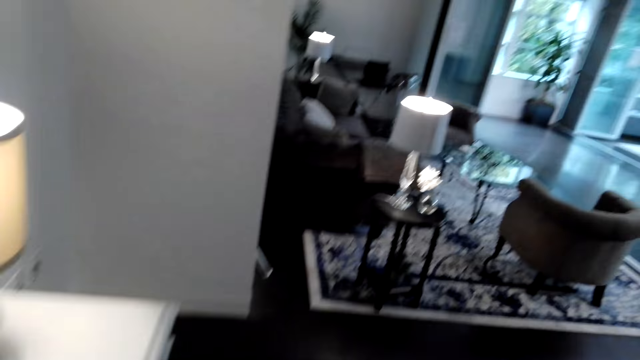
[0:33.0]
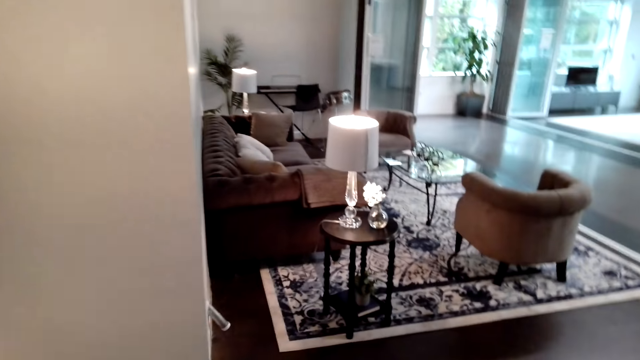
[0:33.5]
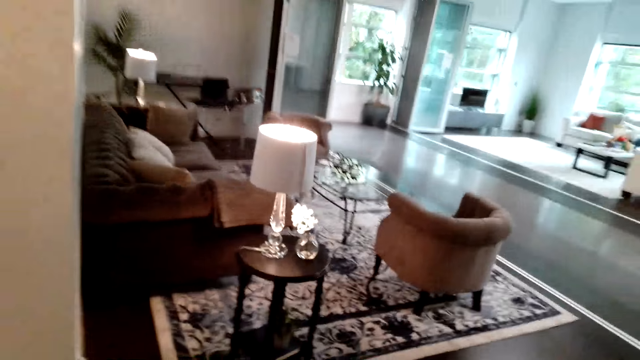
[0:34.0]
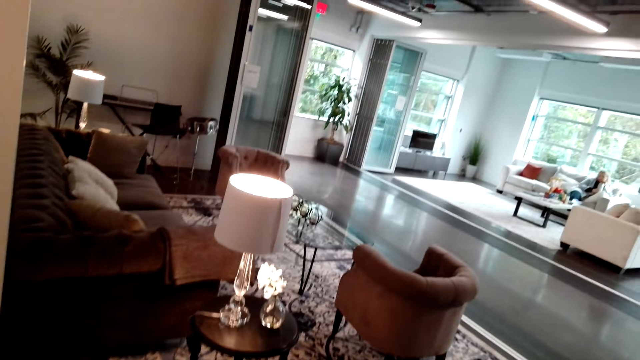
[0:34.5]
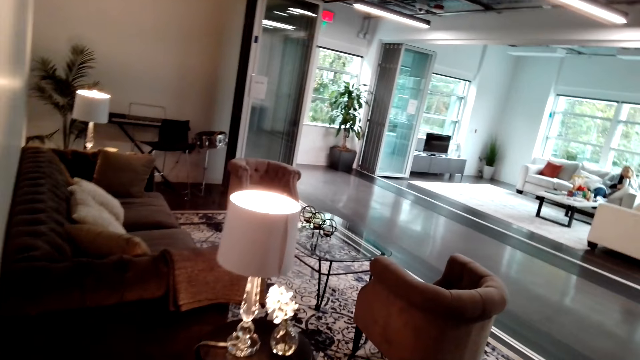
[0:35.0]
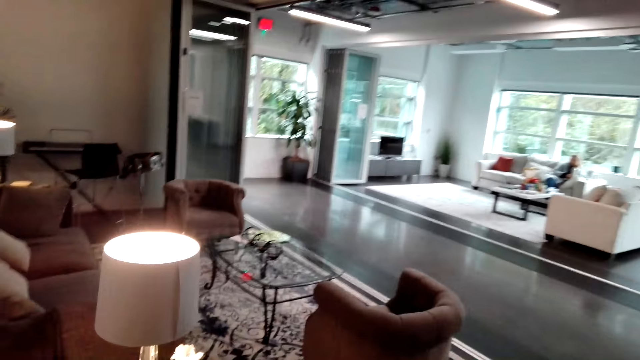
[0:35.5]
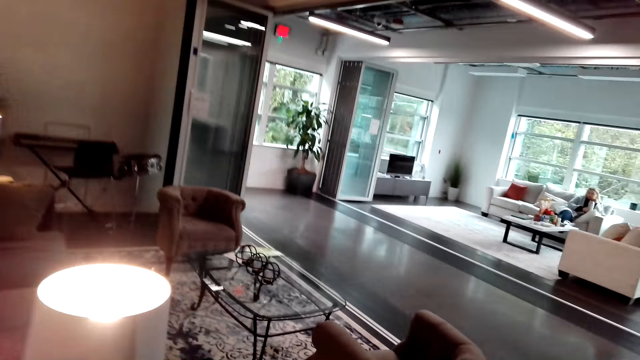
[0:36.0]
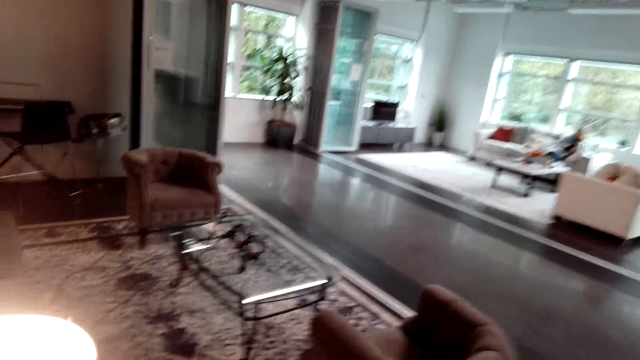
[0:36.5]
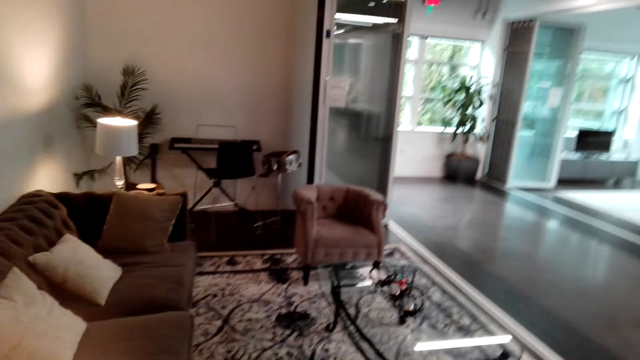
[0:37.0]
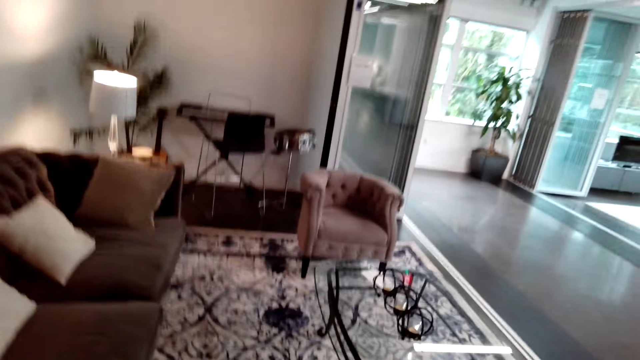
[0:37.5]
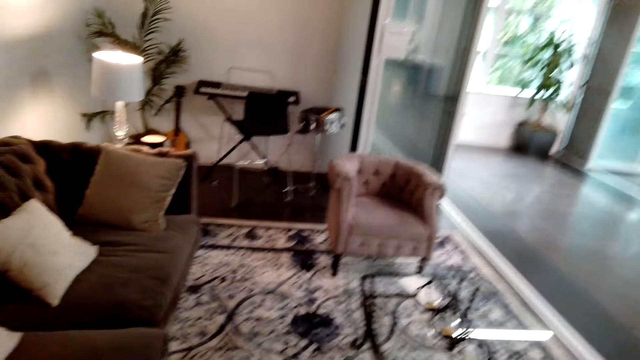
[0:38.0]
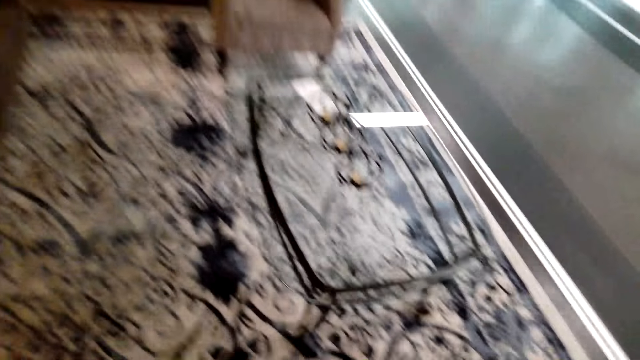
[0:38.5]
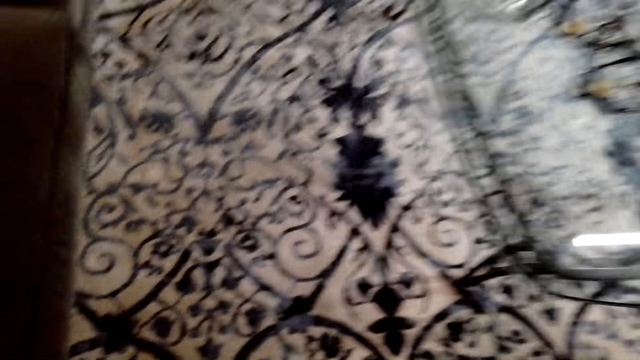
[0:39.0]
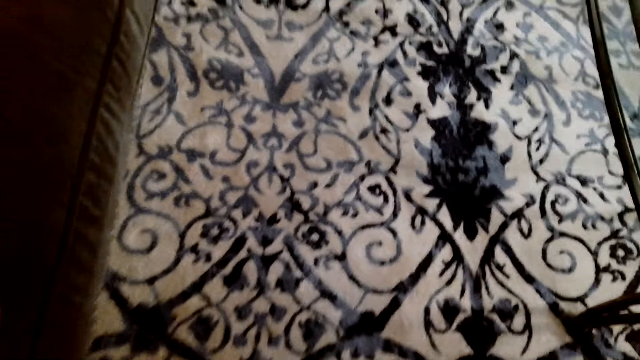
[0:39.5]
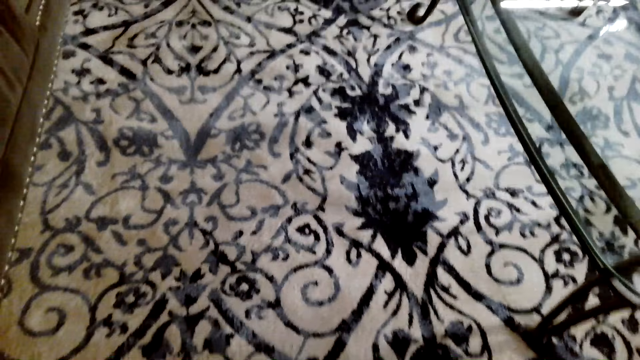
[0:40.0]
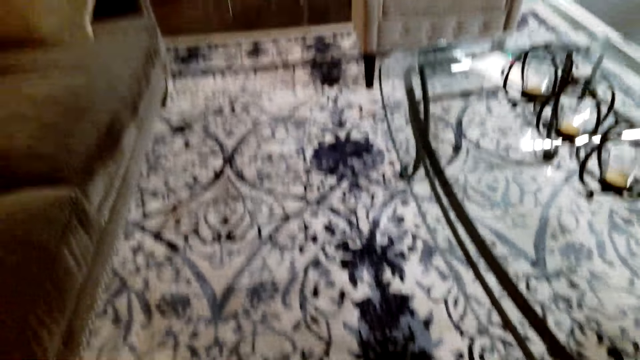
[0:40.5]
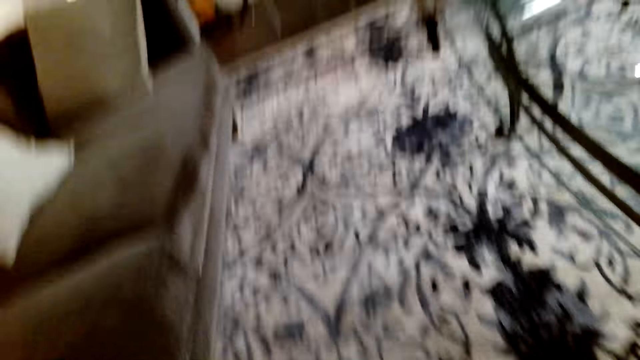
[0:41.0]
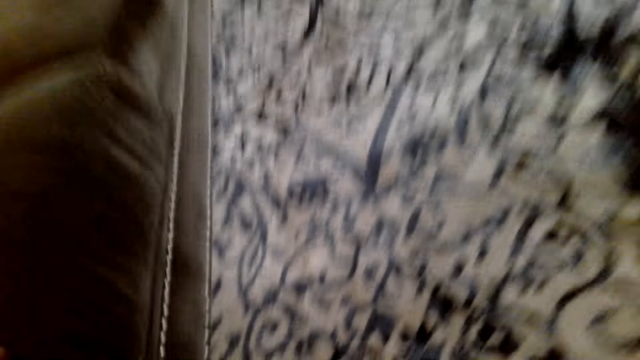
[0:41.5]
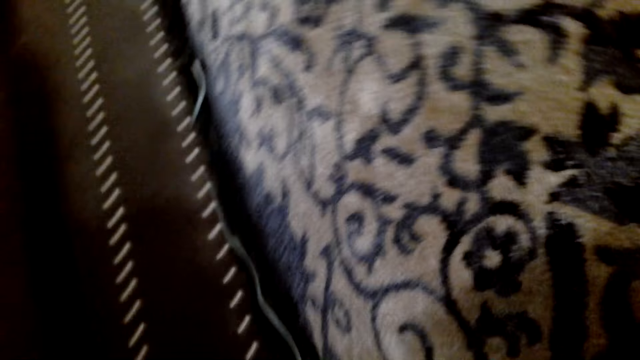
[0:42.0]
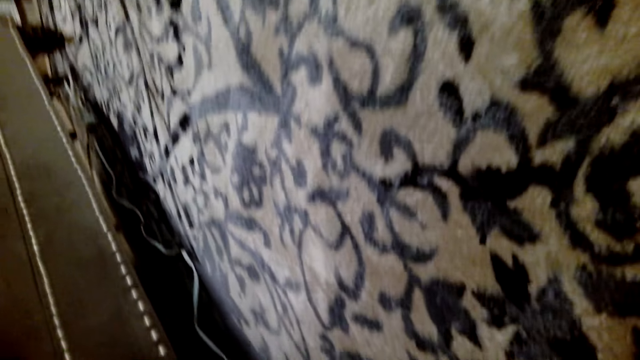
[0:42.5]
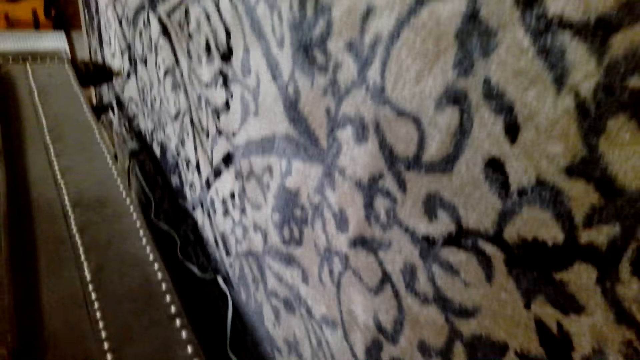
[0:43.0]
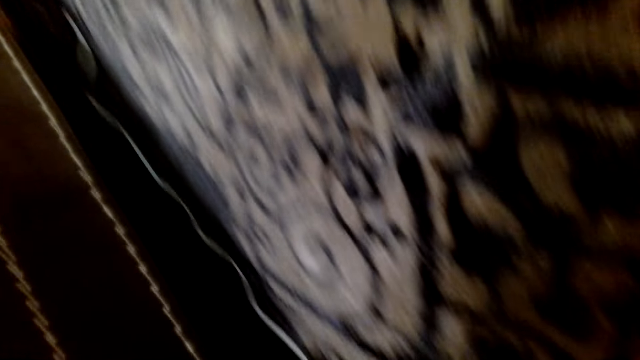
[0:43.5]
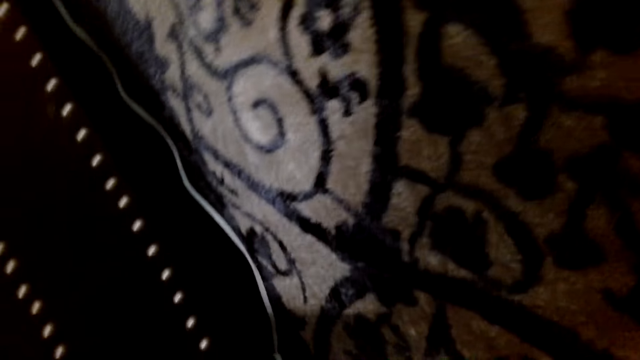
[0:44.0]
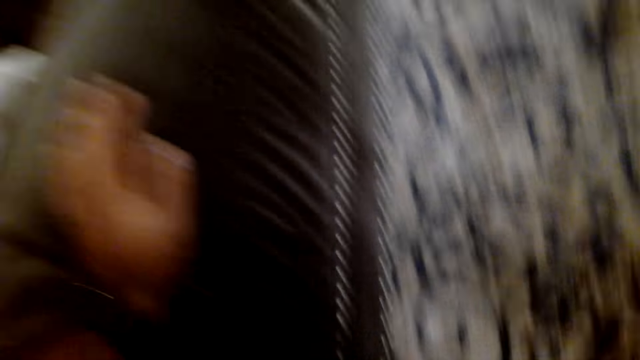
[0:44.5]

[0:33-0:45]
The camera wearer walks in the house to the right. They speak to a person. The person speaks to the camera wearer. The camera wearer looks at the carpet. They walk in the house. They look under the sofa.

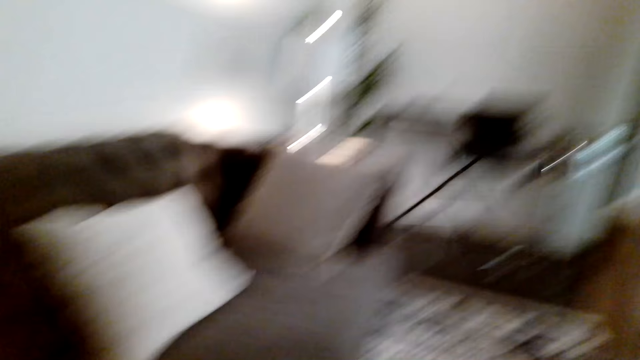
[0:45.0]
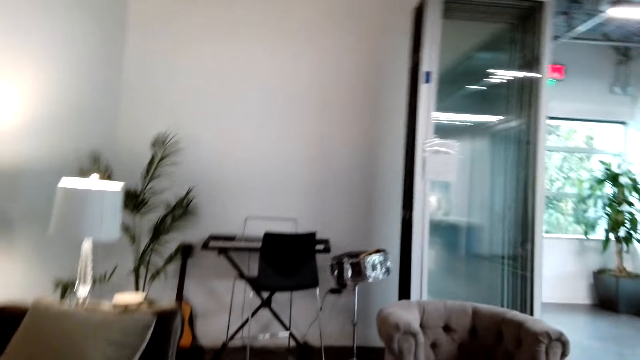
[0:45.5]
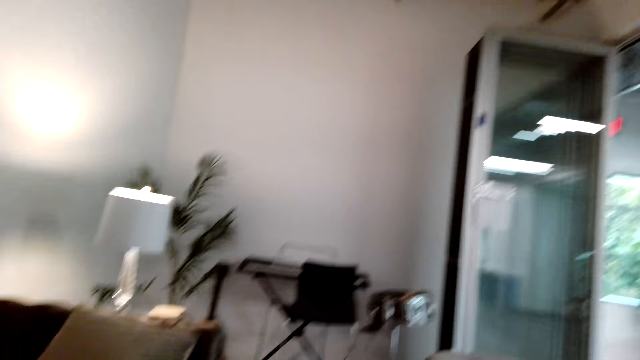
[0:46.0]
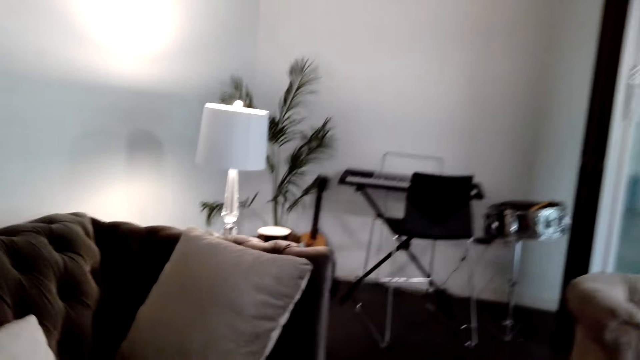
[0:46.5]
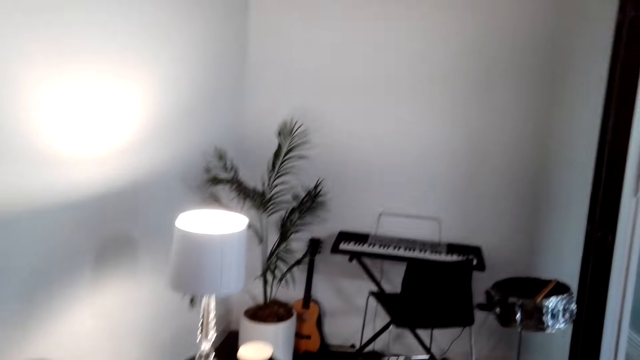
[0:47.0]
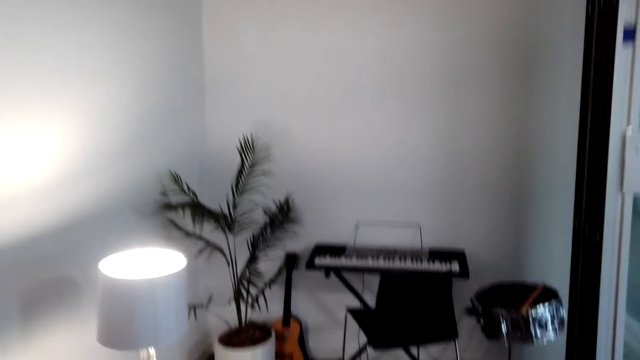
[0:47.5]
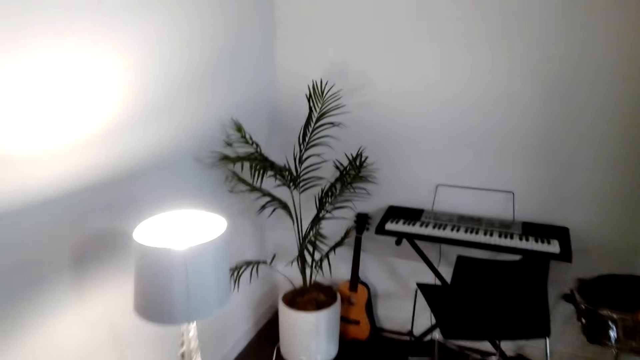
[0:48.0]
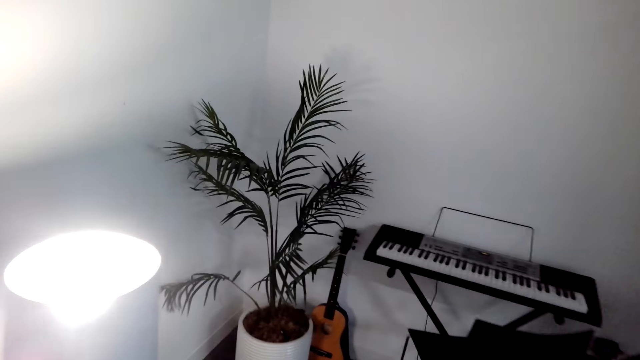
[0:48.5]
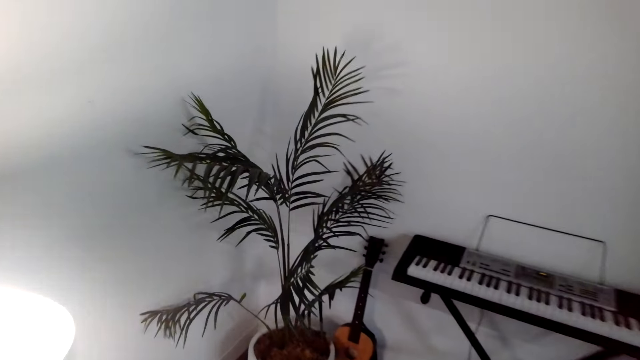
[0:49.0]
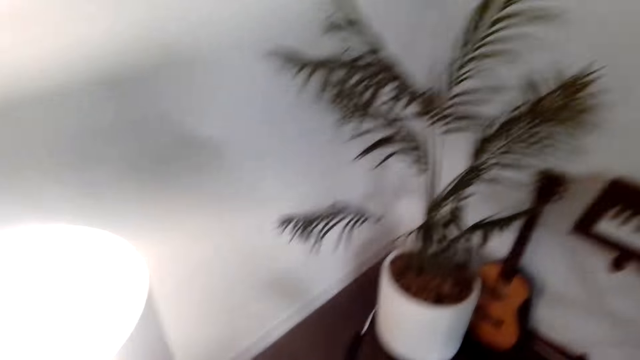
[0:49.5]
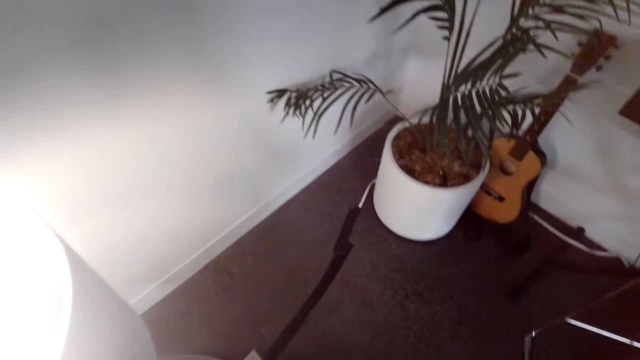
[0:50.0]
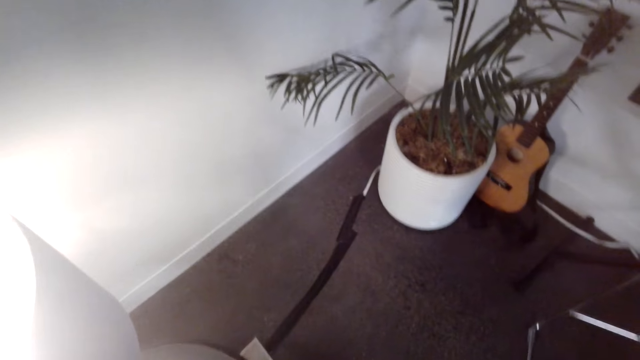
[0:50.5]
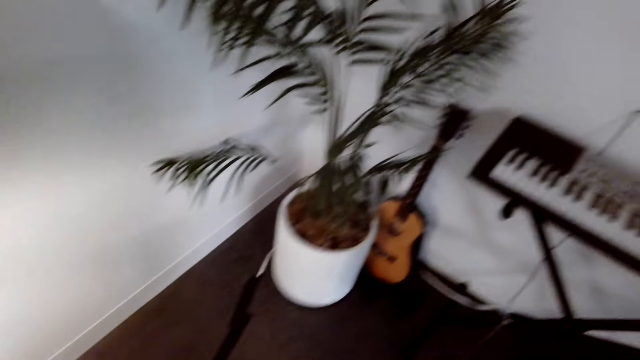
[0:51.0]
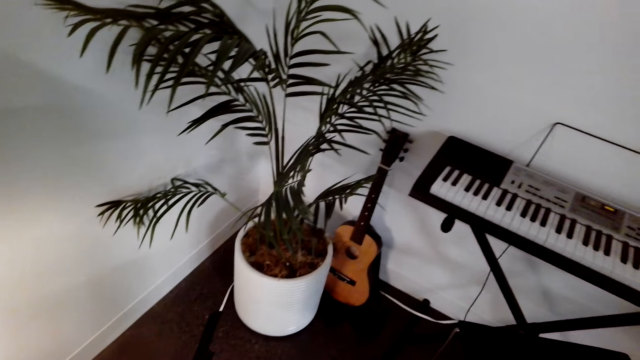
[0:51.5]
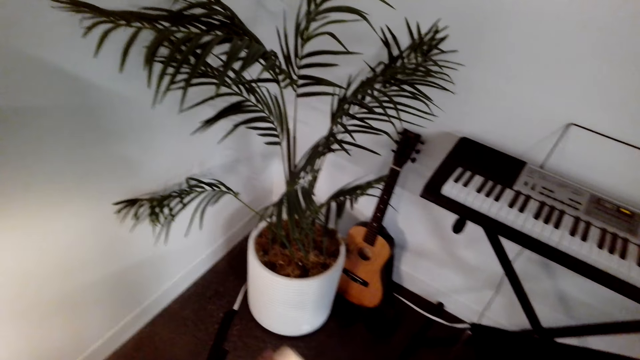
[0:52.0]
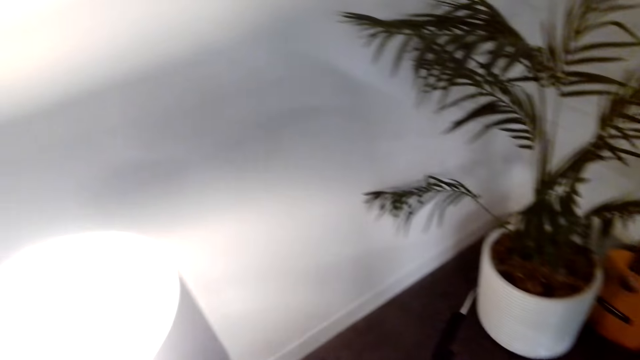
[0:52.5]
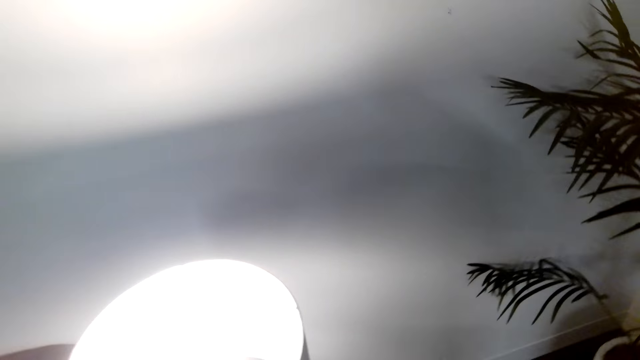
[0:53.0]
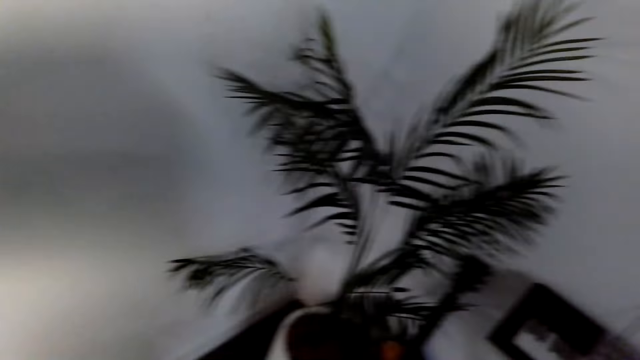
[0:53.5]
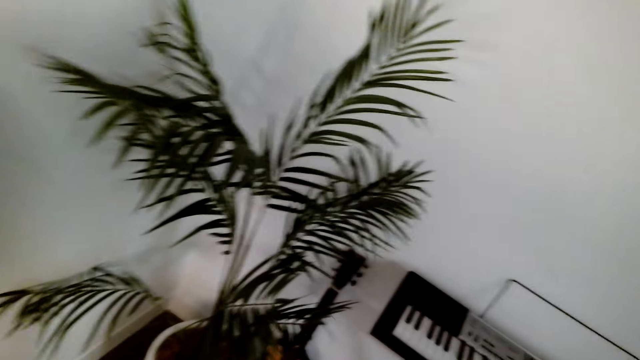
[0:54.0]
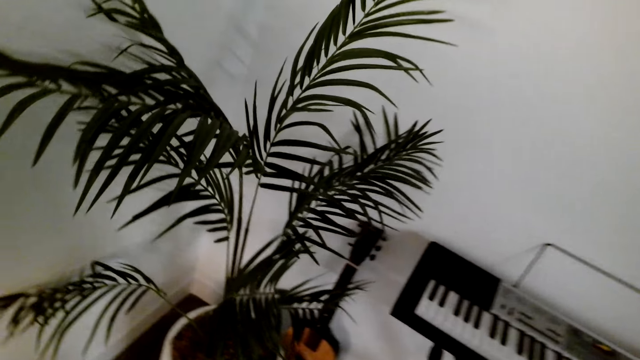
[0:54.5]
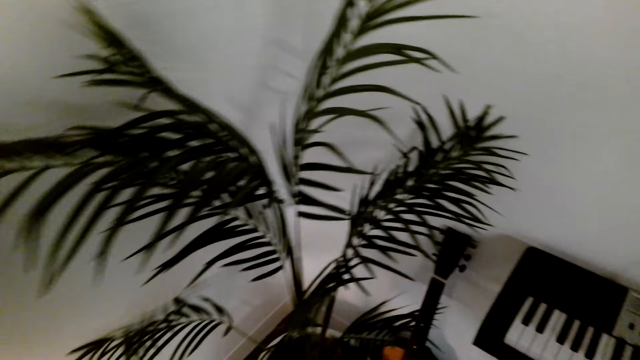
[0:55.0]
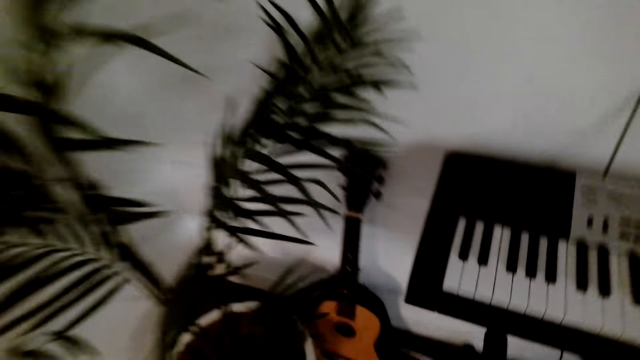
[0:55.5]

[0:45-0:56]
The camera wearer looks around the house. They walk in the house towards the piano. They look at a house plant.
